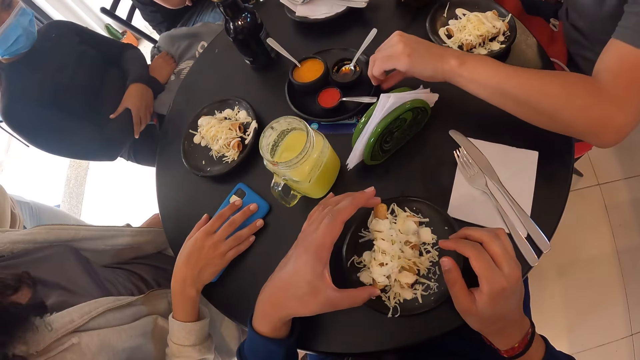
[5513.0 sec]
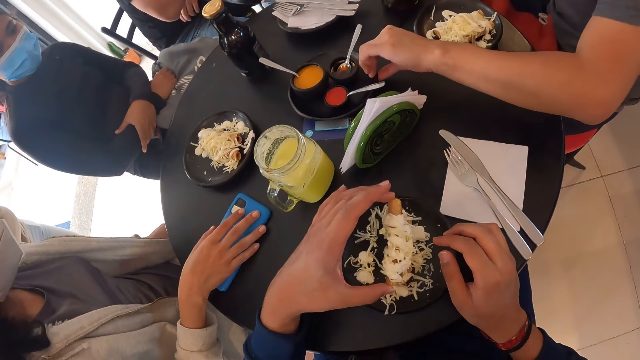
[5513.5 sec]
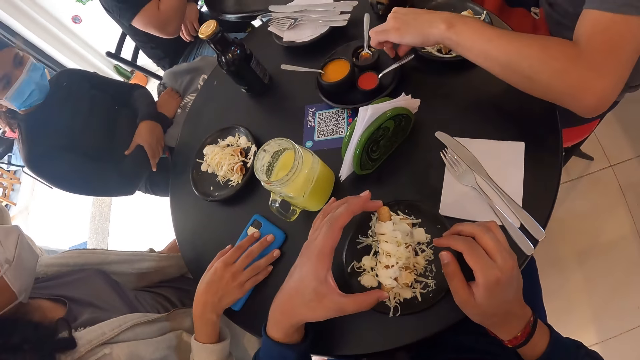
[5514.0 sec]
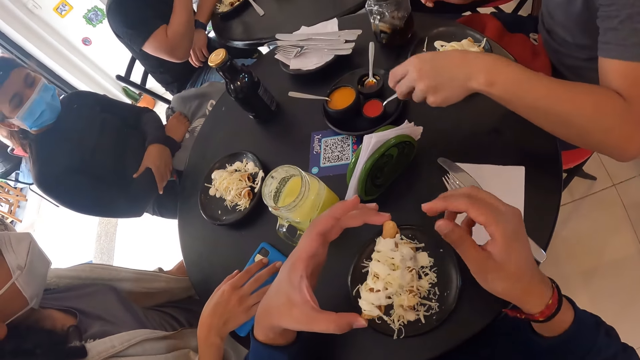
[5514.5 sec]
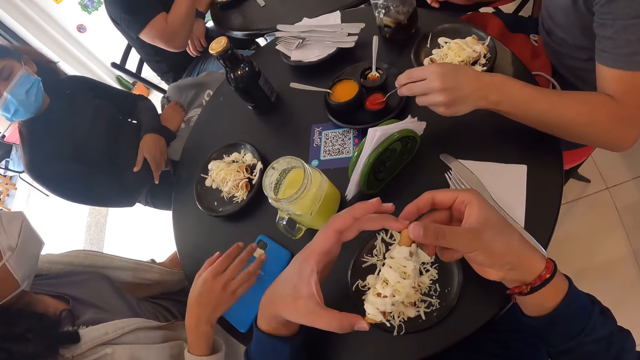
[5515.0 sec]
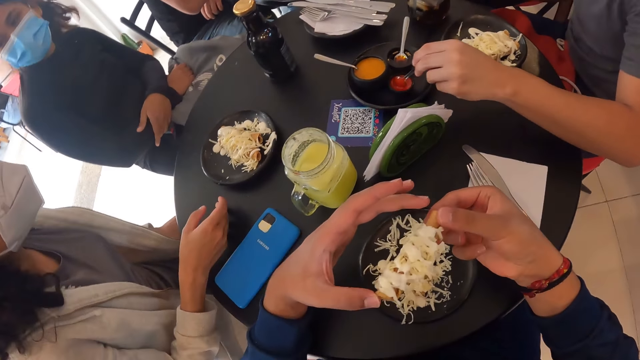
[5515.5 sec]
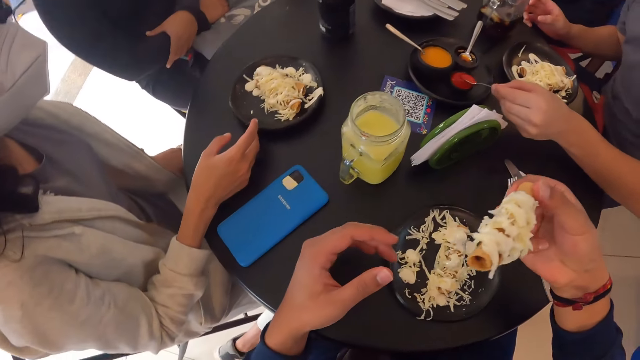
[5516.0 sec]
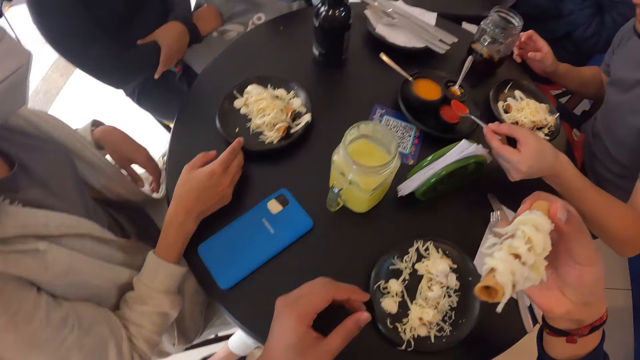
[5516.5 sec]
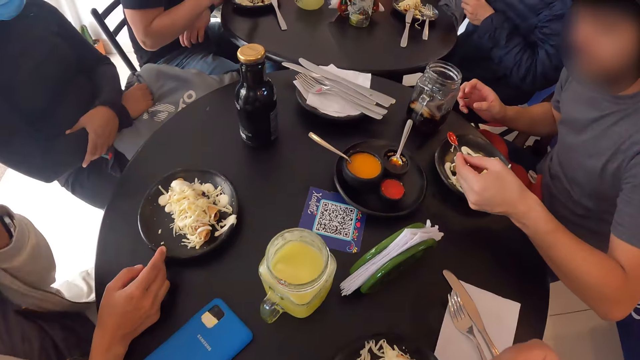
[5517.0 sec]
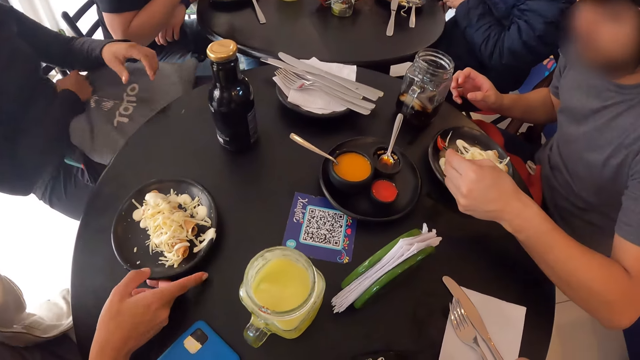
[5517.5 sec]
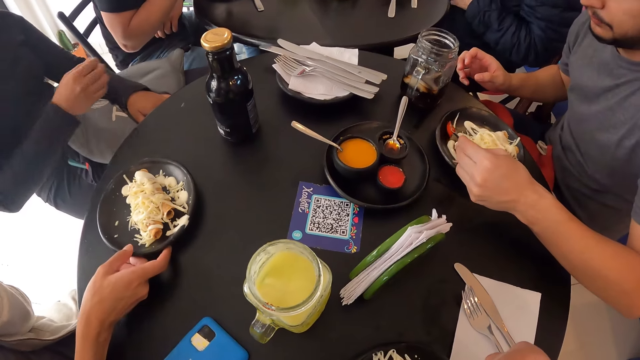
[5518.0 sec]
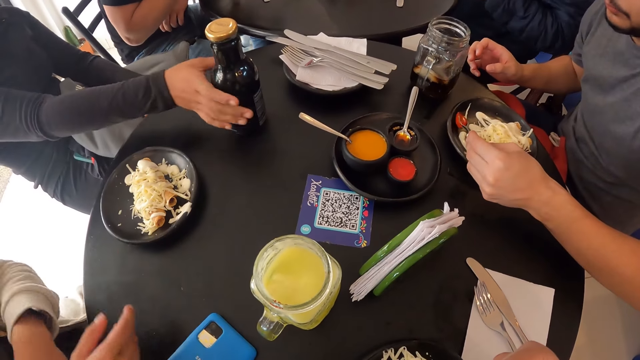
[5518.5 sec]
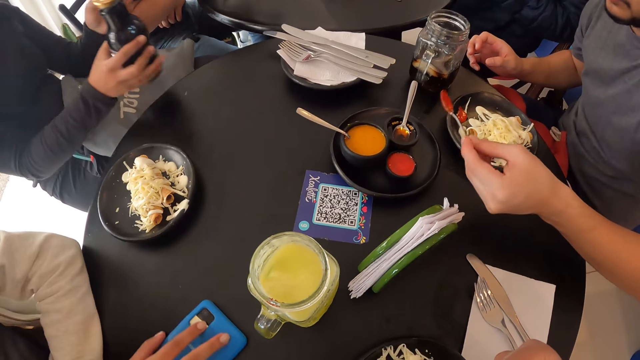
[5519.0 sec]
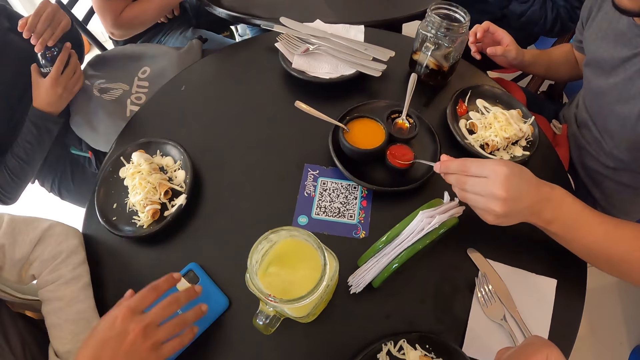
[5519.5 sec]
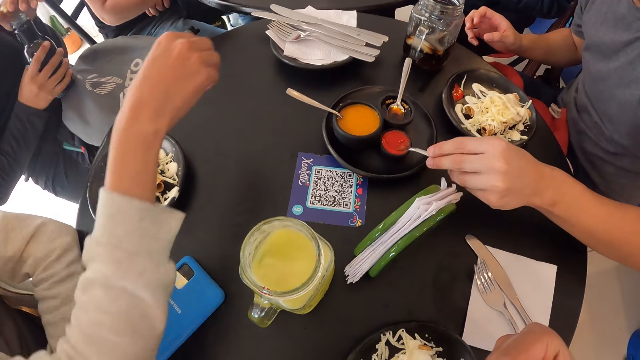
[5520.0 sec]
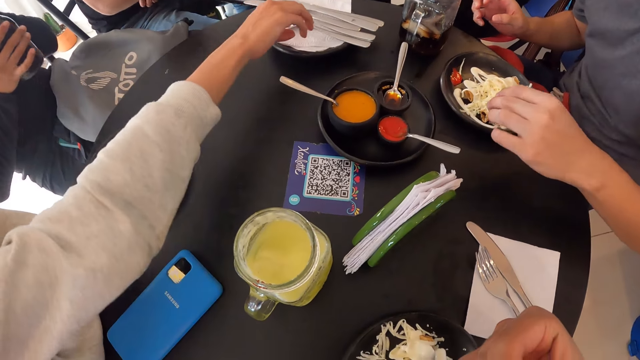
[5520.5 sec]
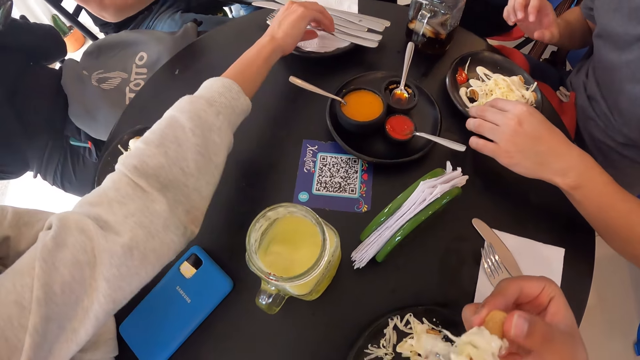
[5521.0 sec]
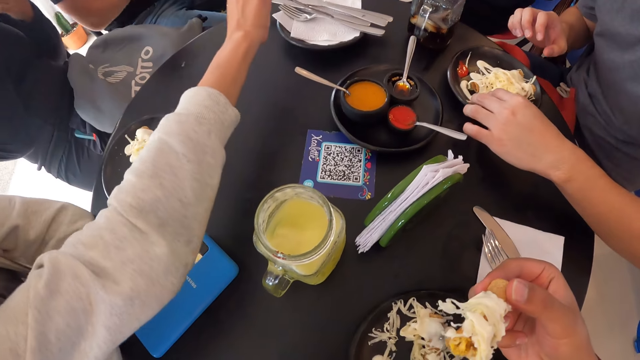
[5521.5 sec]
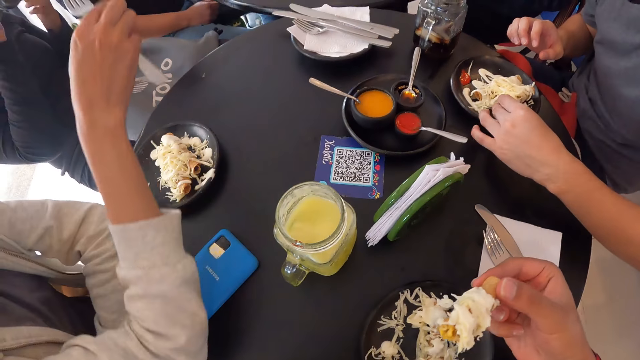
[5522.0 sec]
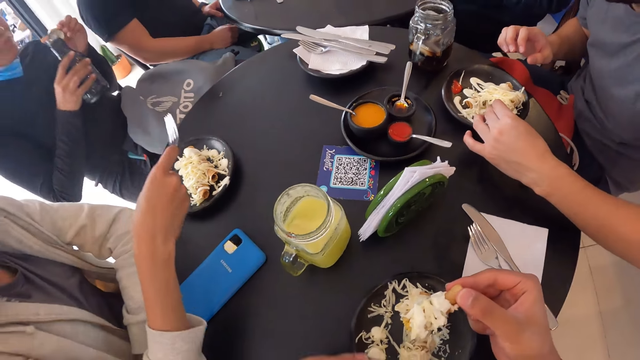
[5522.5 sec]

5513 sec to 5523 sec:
A woman pushes the phone on the table. A man adjusts the plate on the table with his left hand. The camera wearer picks a sausage. The man holds a spoon on the plate with his left hand. The camera wearer holds the sausage with both hands. He picks the sausage with both hands. He holds the sausage with his right hand. He eats food. The man scoops sauce from the plate of sauce with the spoon in his left hand, and puts sauce in the plate with the spoon in his left hand. The woman adjusts the plate on the table with her right hand. Another woman holds the bag. The other woman picks a bottle from the table with her right hand. The first woman adjusts the phone on the table with her right hand. The other woman holds the bottle with both hands. The man scoops sauce. The man drops the spoon into the plate of sauce with his left hand. The first woman picks a fork from the plate with her right hand.

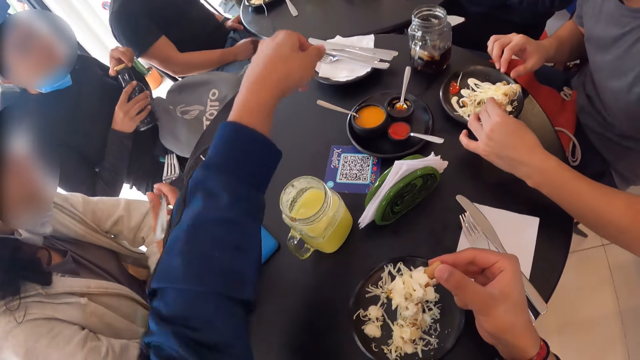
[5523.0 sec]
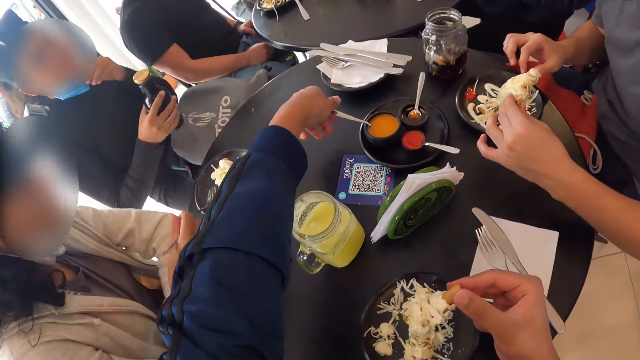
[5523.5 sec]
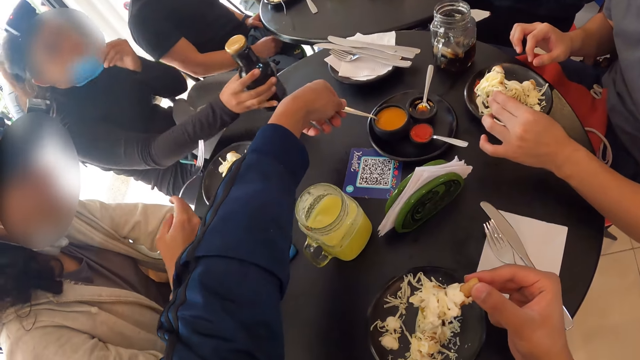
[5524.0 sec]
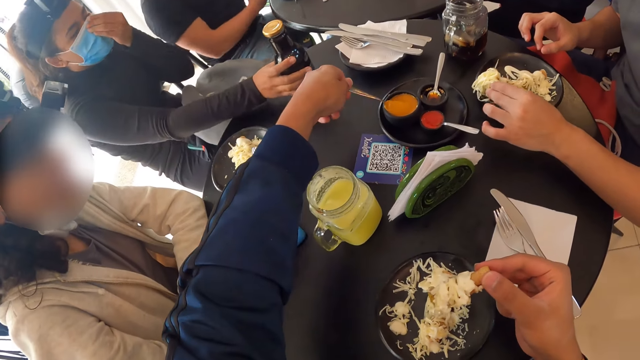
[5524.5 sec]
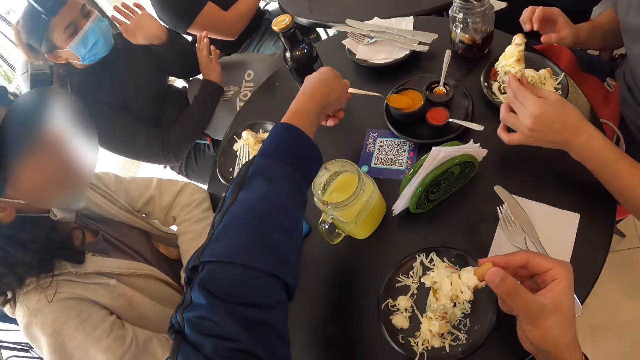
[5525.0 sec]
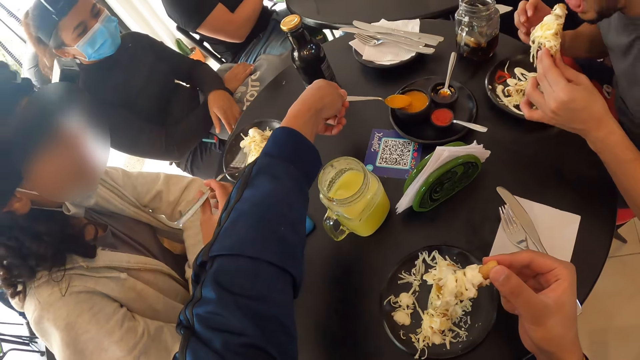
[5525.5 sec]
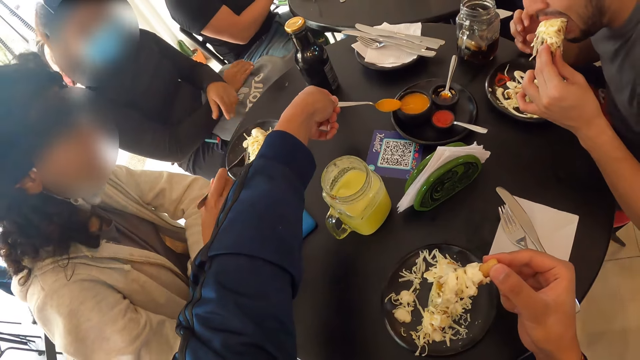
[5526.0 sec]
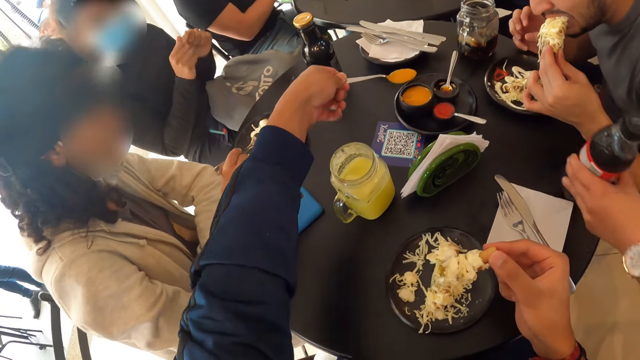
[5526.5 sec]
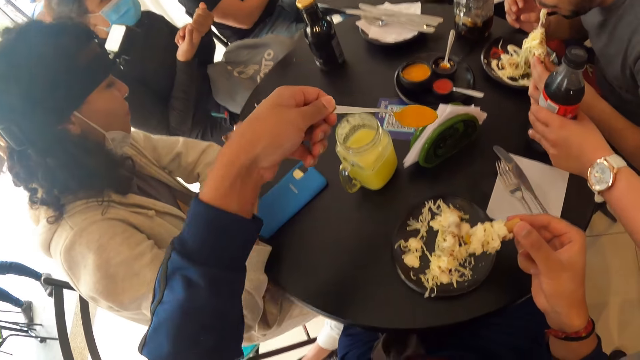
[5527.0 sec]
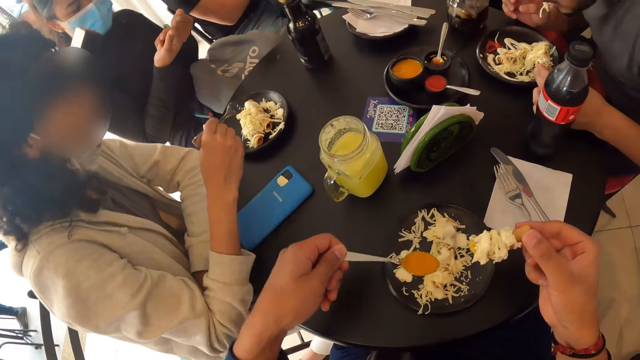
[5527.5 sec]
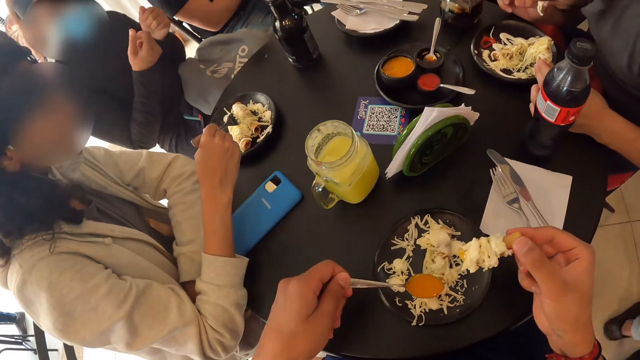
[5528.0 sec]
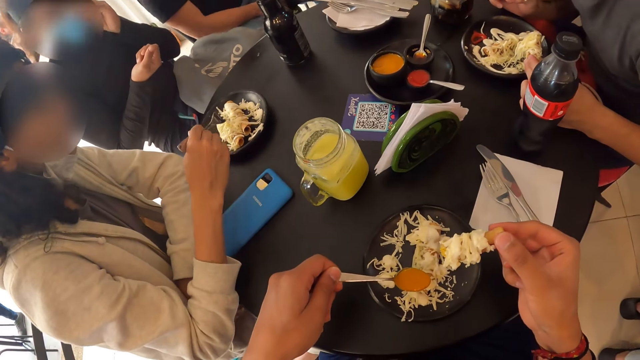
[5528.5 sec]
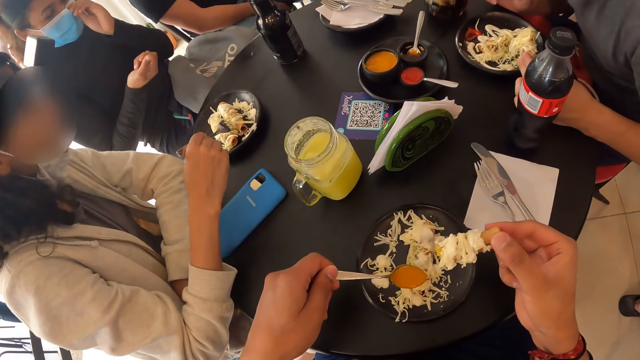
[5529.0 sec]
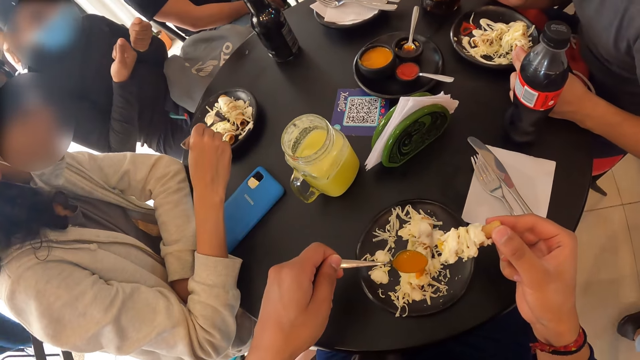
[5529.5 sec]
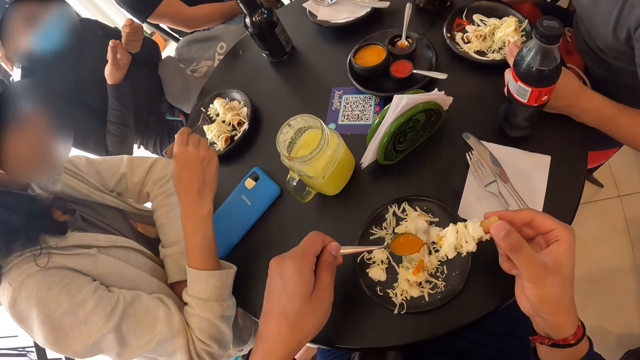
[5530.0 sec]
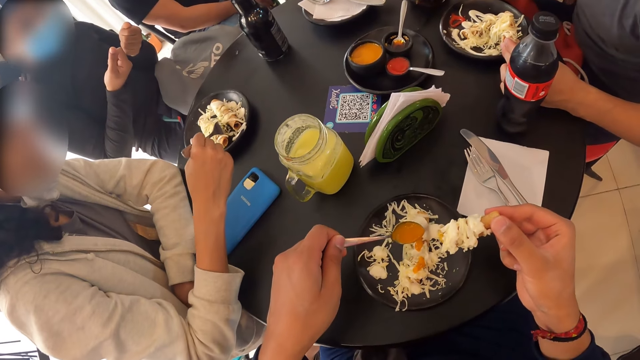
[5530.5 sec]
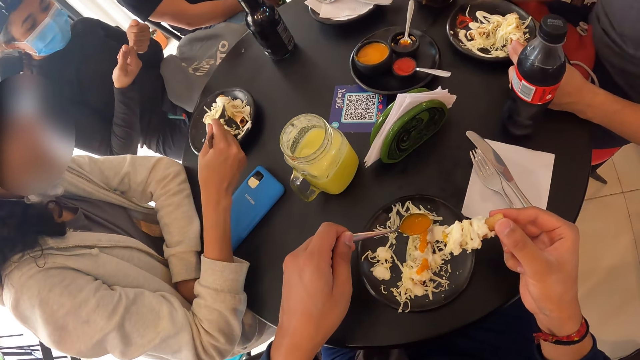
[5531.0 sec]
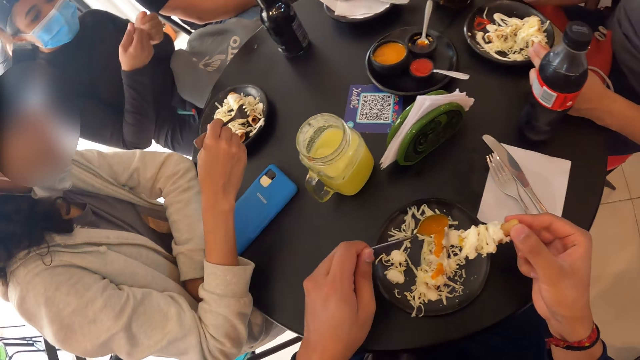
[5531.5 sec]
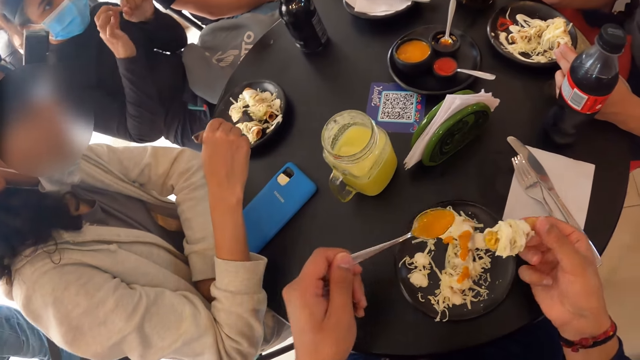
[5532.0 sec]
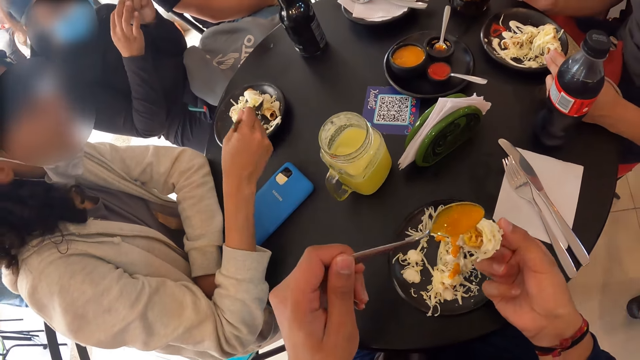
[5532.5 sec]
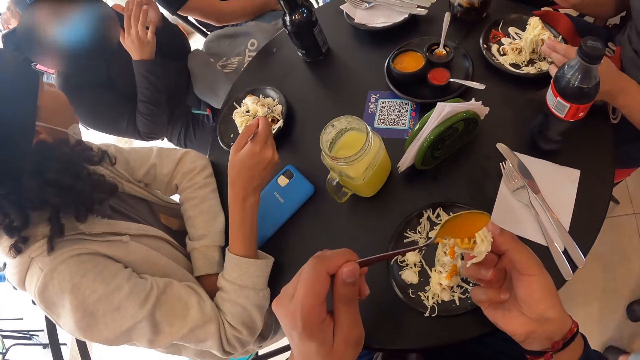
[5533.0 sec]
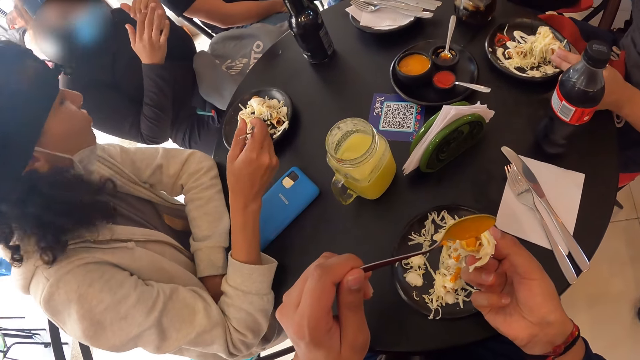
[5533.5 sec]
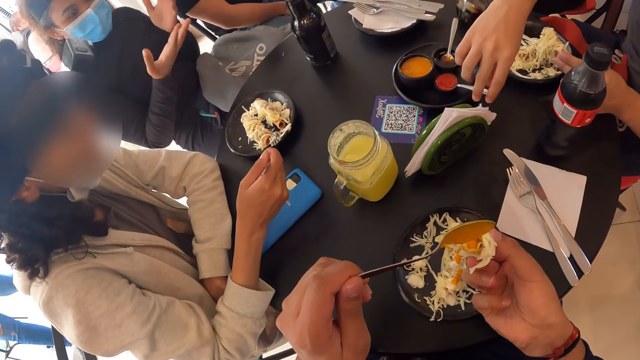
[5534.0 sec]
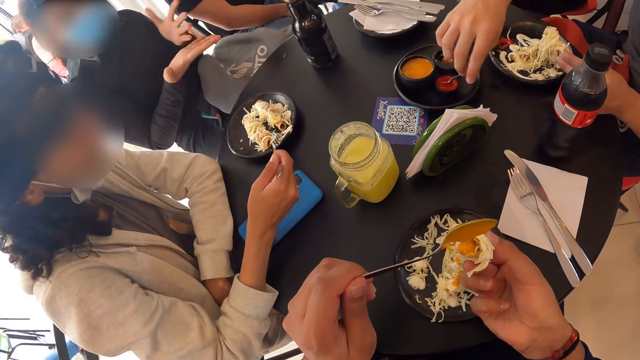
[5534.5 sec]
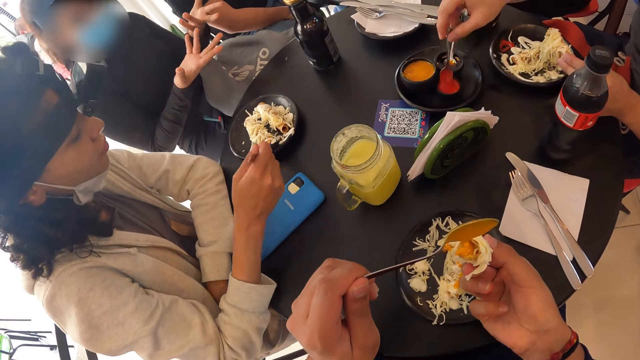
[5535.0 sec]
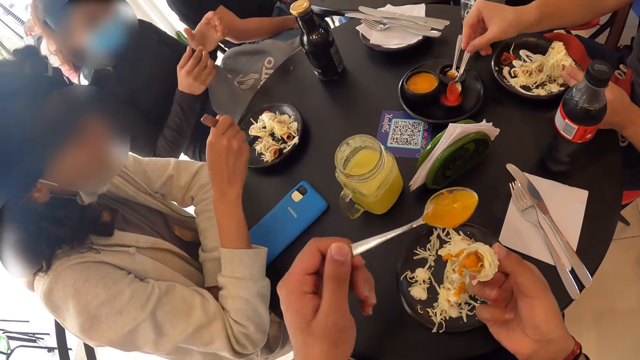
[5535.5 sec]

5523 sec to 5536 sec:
A man picks a sausage from the plate with his left hand. The camera wearer holds a spoon with his left hand. A woman drops the bottle on the table with her left hand. The camera wearer scoops sauce from the plate of sauce with the spoon in his left hand. The man eats. Another woman drops a drink on the table with her left hand. The camera wearer puts sauce on the plate with the spoon in his left hand. A person adjusts a mask. The camera wearer pours sauce on food. The person moves fingers. The man holds the spoon with his right hand. The man scoops sauce from the plate with the spoon in his right hand. The person interacts while moving hands.
